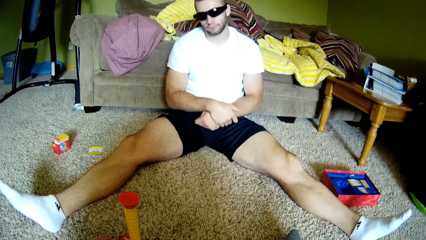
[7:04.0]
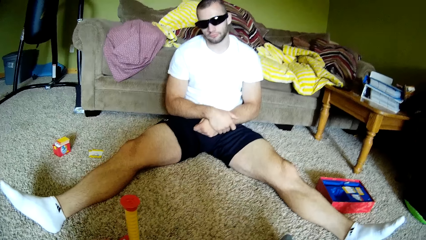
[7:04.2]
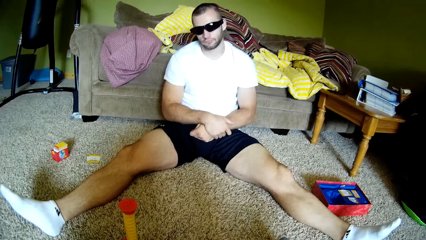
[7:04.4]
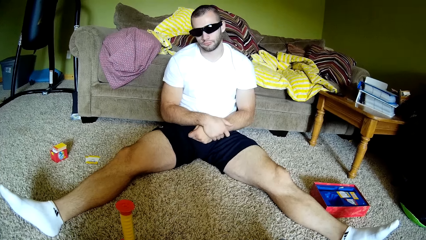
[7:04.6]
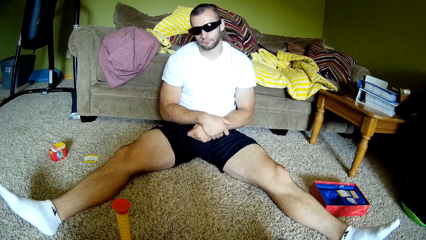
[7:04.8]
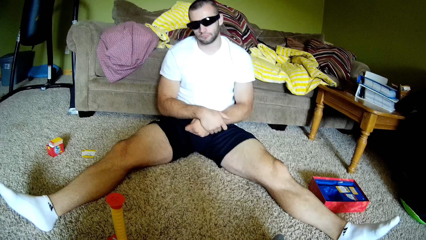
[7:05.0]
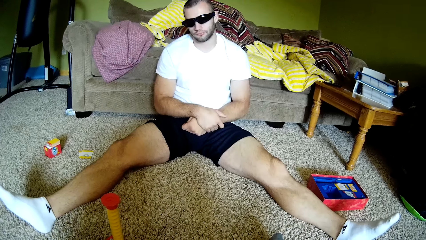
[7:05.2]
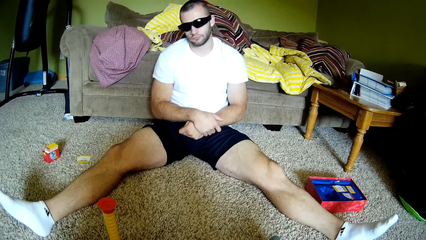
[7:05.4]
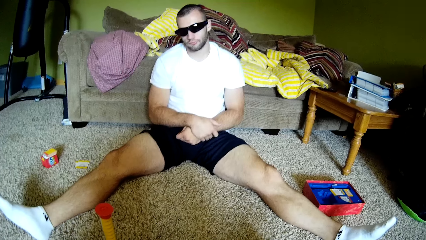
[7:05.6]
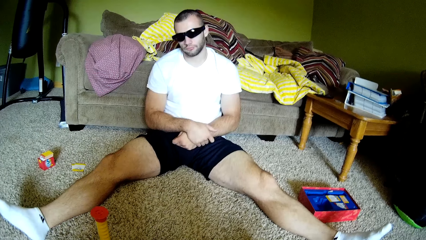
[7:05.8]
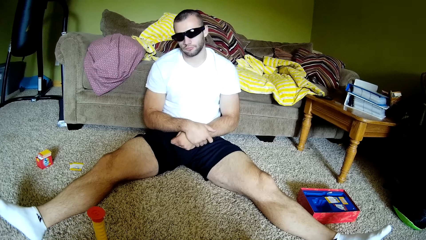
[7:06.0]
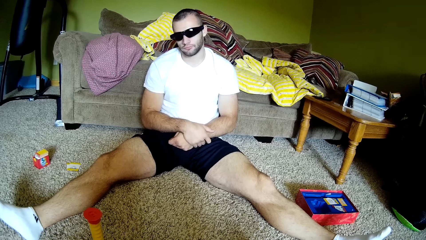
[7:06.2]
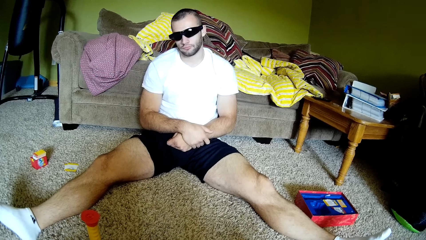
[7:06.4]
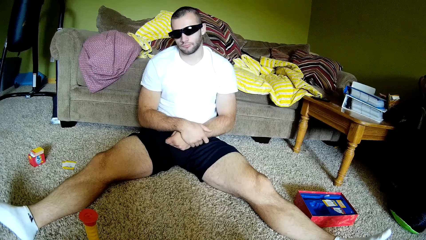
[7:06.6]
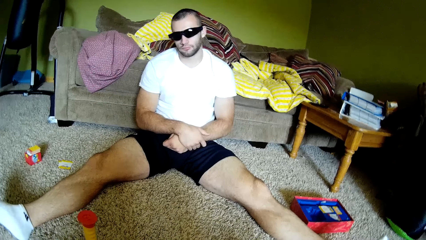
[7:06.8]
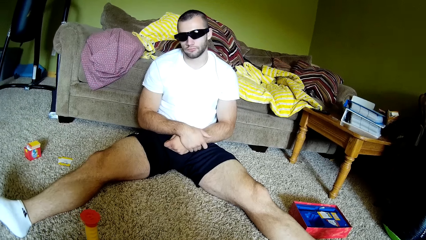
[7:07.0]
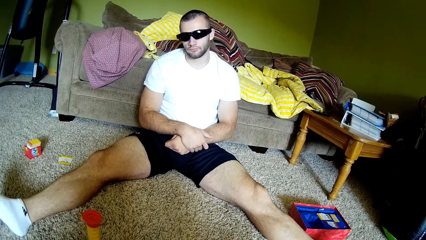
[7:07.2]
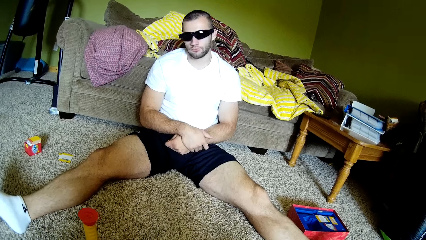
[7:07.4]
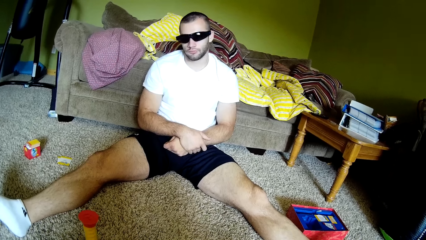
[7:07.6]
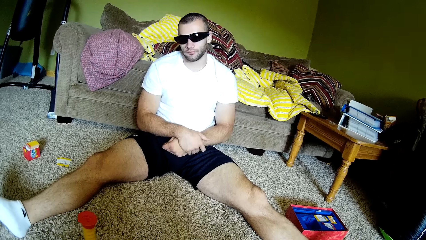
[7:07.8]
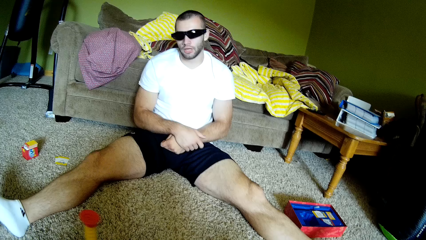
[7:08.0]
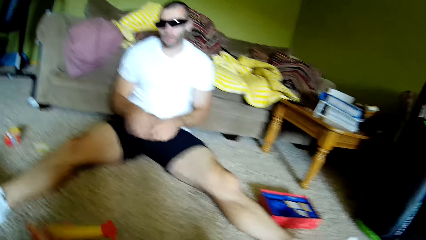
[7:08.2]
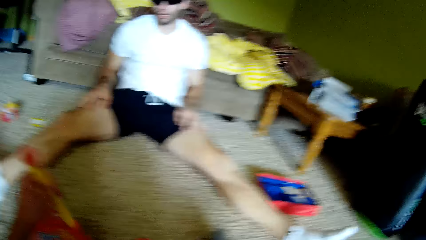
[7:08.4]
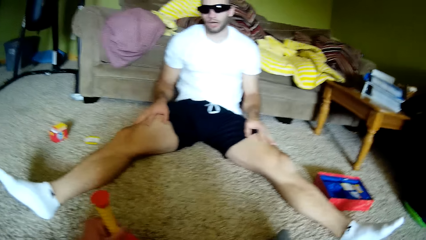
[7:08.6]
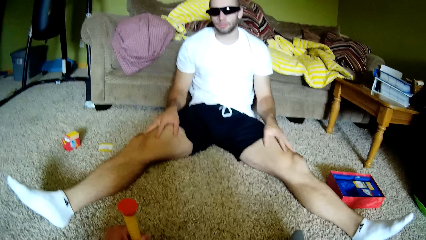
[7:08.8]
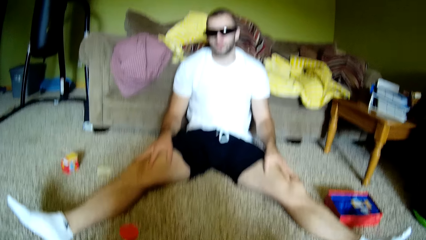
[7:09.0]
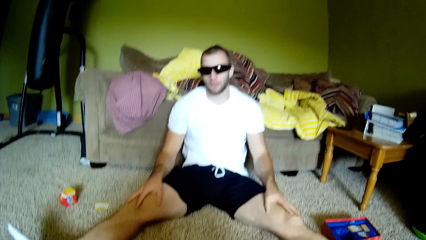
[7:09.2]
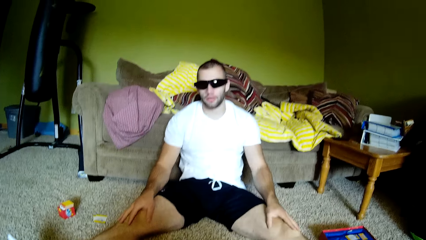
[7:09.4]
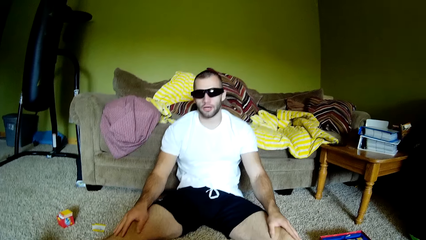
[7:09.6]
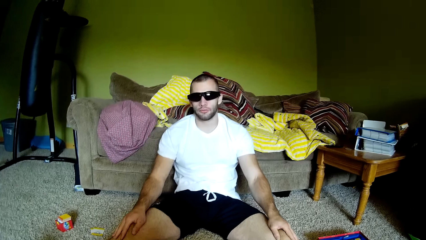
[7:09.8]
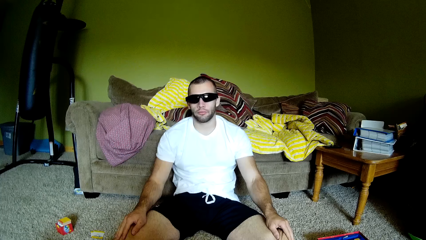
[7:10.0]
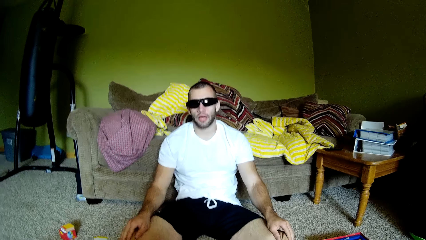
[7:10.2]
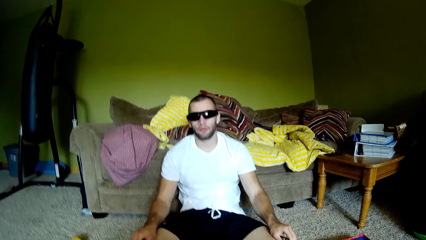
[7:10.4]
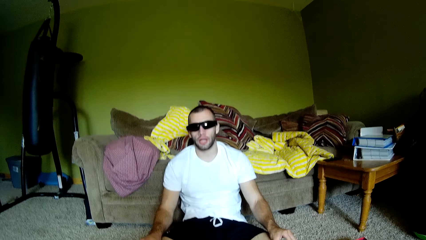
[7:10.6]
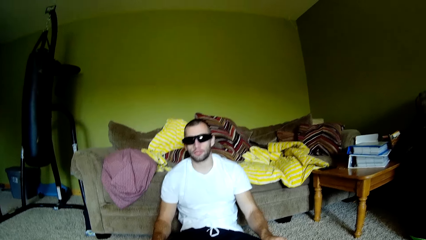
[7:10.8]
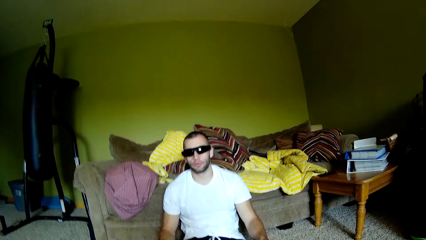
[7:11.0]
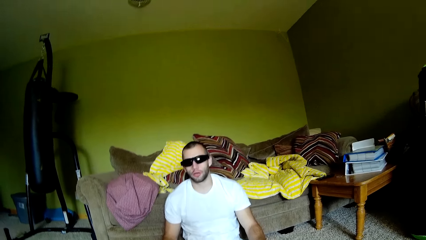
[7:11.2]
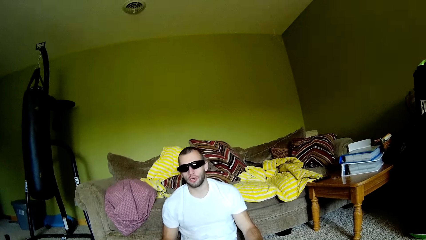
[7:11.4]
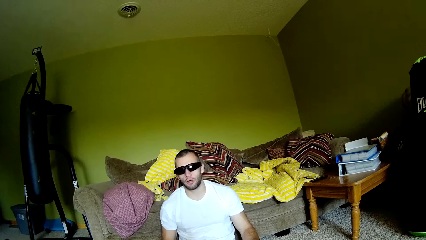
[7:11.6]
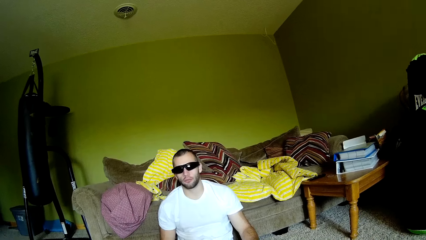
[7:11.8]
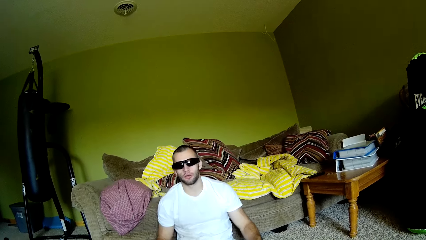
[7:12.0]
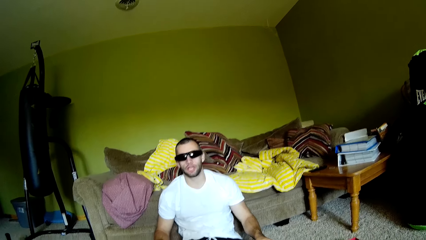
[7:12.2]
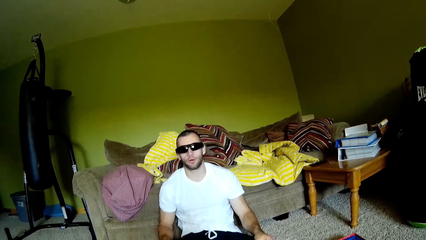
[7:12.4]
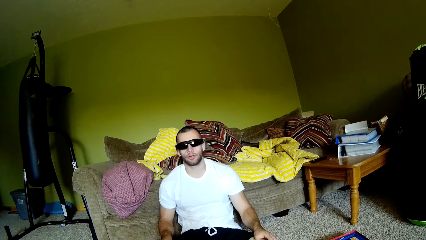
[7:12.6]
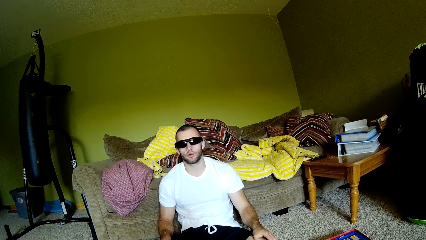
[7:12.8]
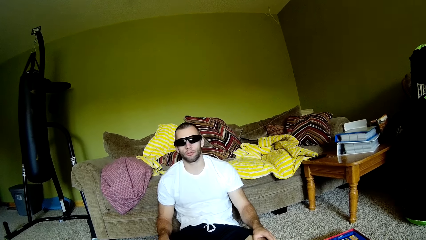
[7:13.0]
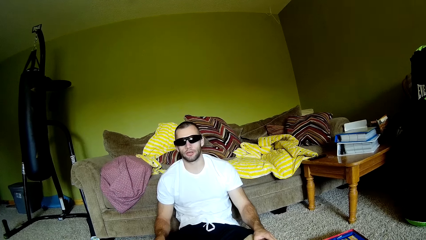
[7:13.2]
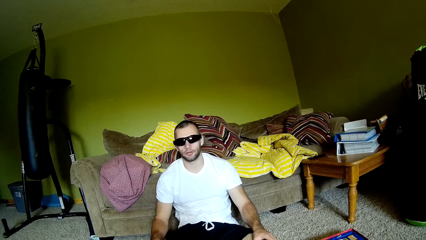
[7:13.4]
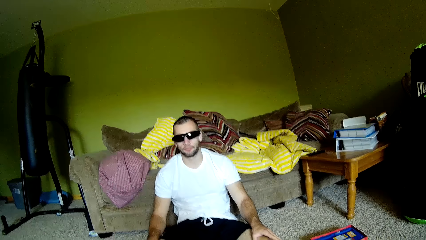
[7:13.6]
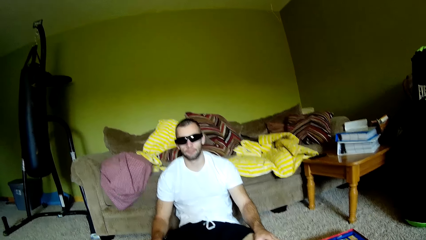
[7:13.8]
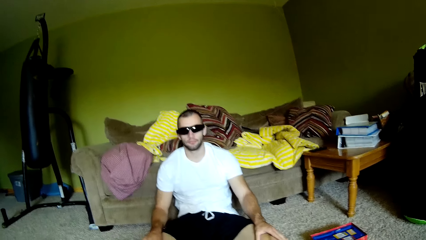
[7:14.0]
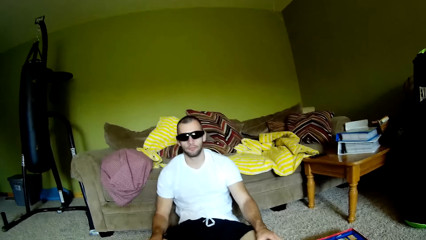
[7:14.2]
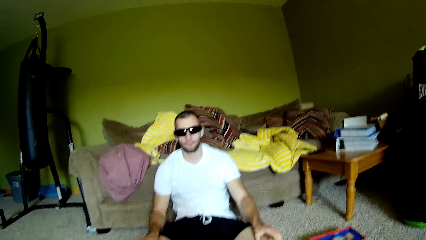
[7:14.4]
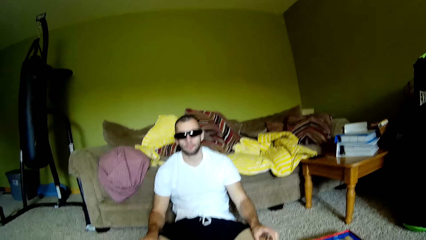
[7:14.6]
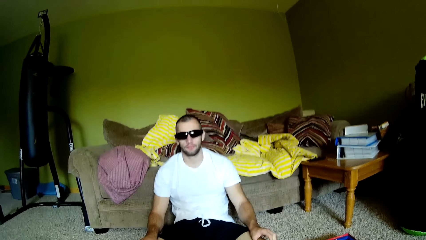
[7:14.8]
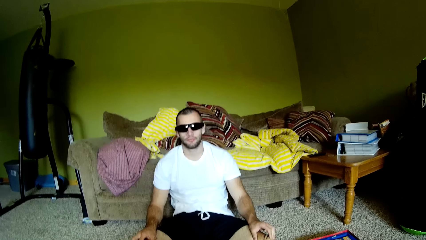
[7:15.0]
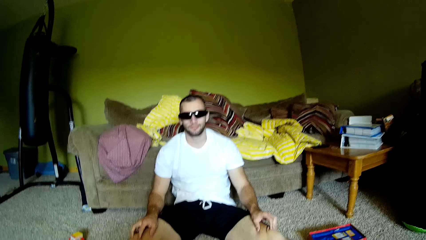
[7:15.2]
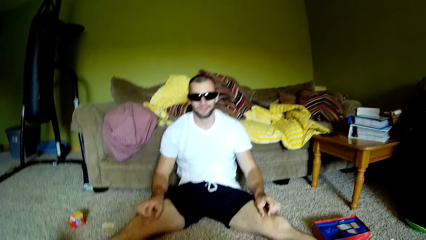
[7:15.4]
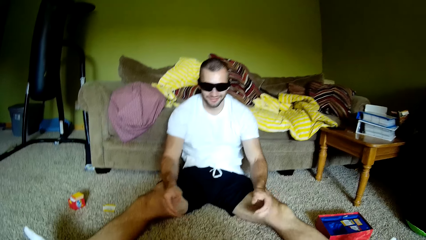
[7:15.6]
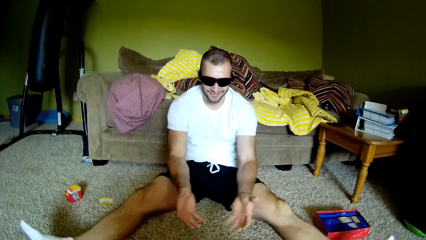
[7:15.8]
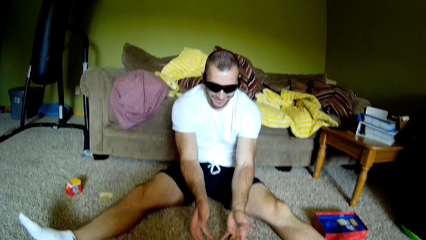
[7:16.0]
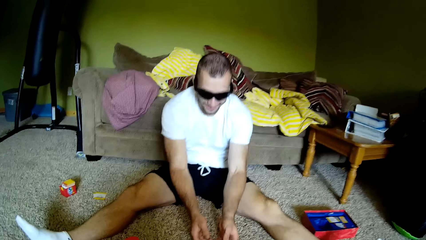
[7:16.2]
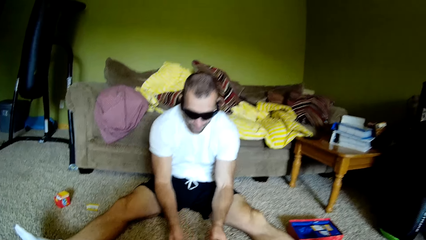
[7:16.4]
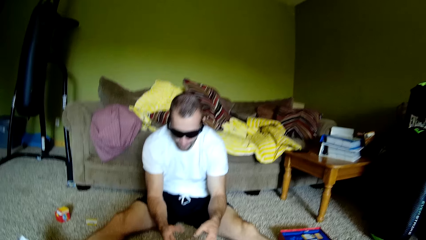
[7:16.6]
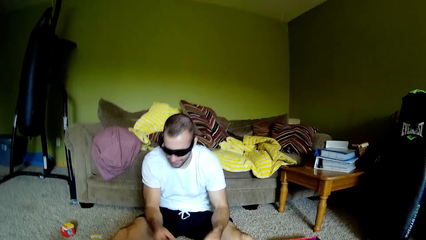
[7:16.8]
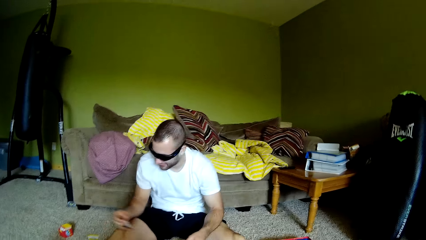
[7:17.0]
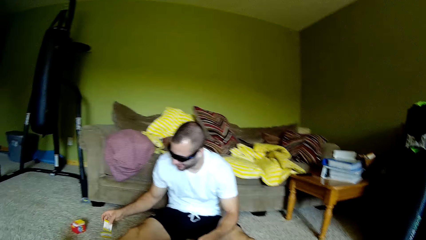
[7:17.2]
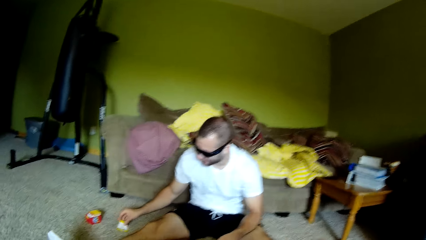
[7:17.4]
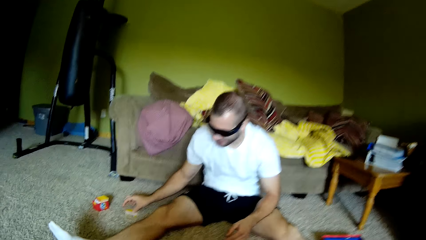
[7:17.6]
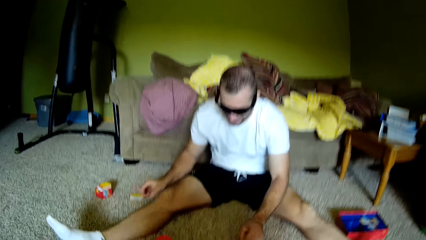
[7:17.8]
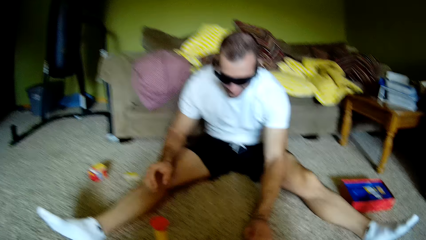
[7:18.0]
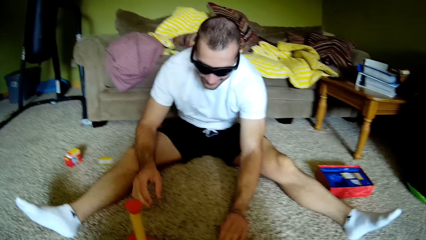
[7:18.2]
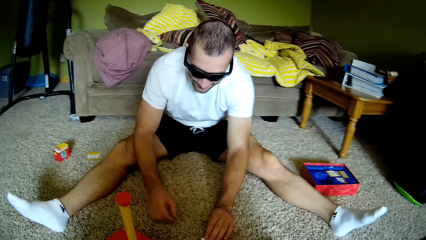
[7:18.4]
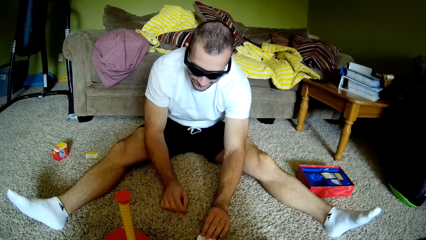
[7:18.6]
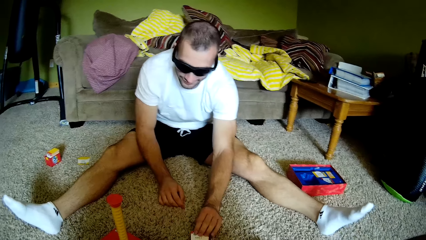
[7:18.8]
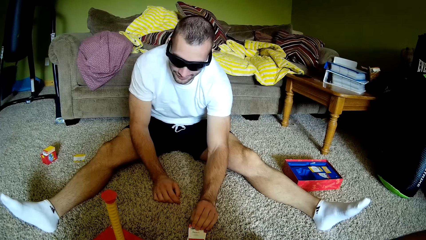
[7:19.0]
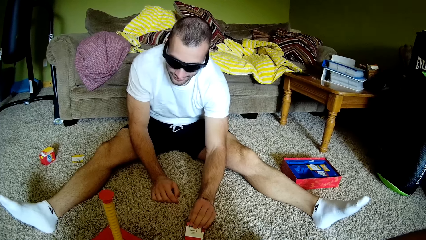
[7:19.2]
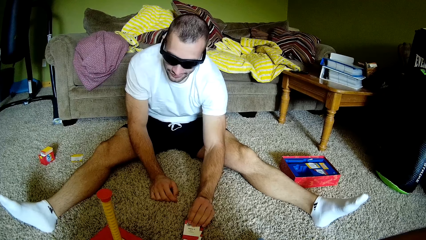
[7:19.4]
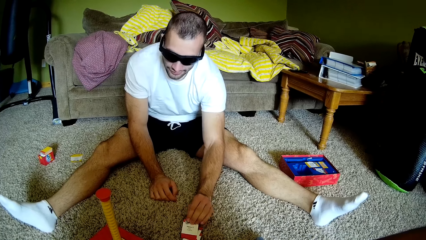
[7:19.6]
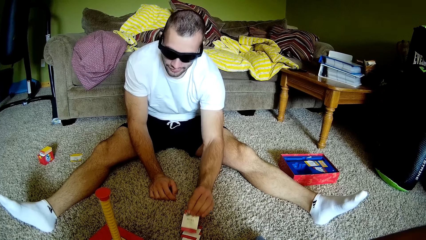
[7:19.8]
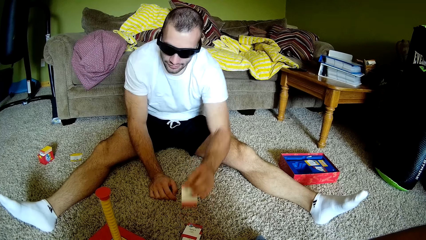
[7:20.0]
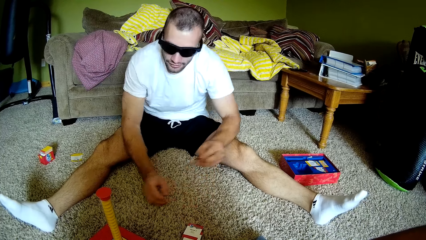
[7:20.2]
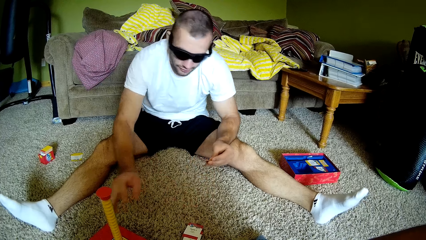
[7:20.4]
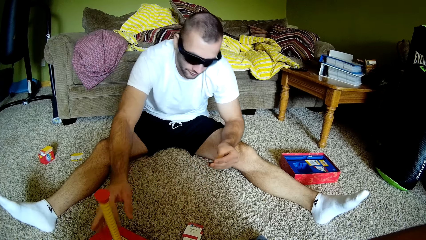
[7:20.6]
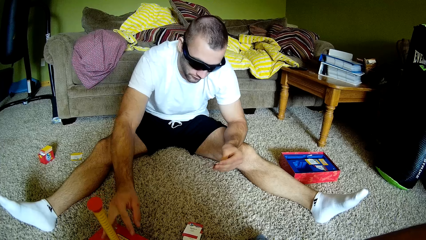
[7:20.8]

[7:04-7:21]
The camera wearer reads from the paper. A man touches his thighs. The camera wearer holds a metal object on the floor. They interact with the man. The man picks up the cards from the floor, puts the cards on the floor, and picks up a card from the floor.
